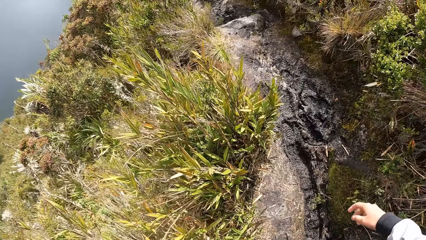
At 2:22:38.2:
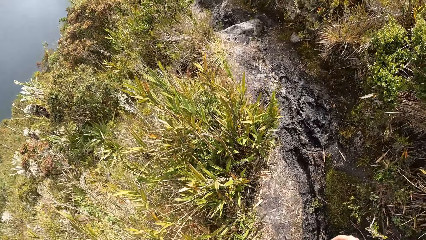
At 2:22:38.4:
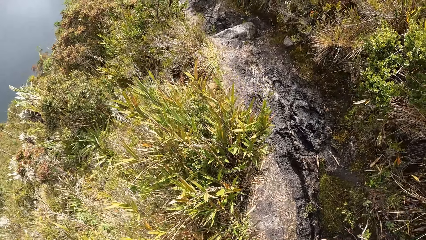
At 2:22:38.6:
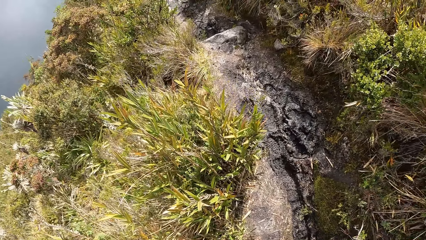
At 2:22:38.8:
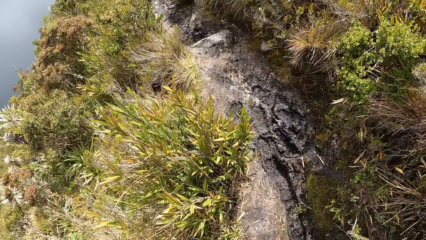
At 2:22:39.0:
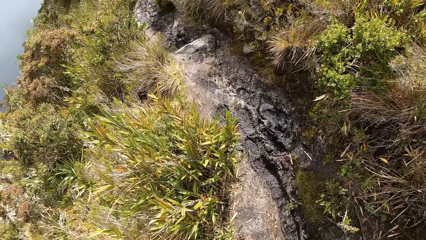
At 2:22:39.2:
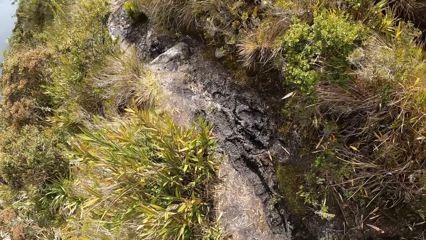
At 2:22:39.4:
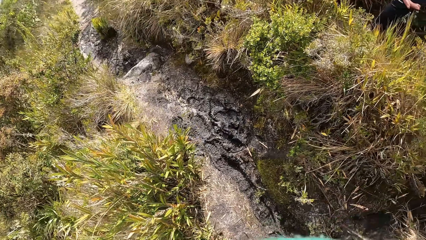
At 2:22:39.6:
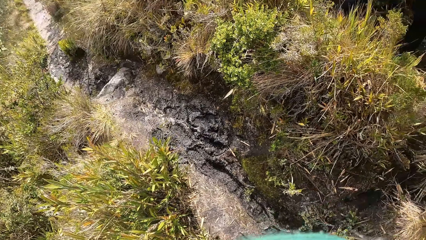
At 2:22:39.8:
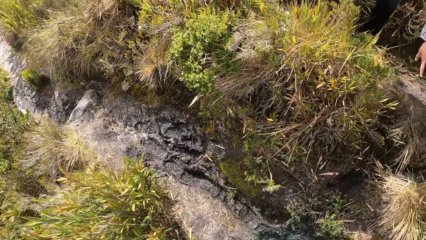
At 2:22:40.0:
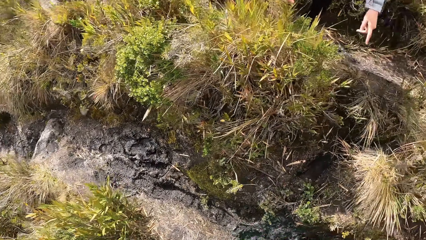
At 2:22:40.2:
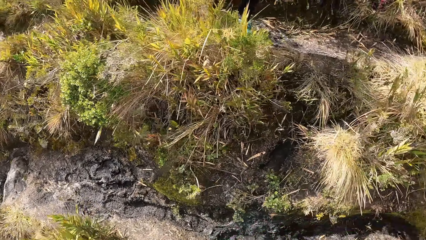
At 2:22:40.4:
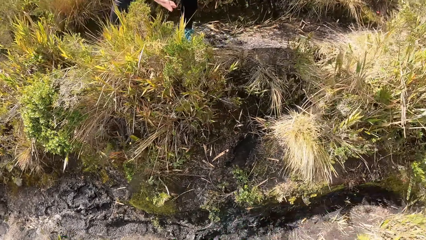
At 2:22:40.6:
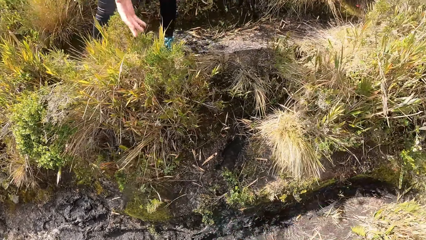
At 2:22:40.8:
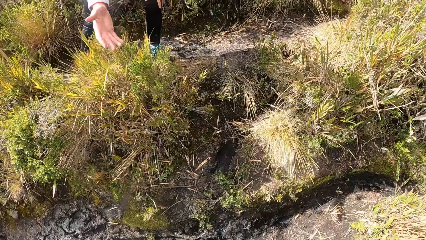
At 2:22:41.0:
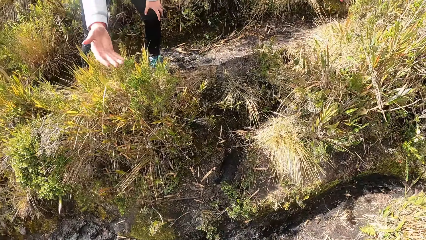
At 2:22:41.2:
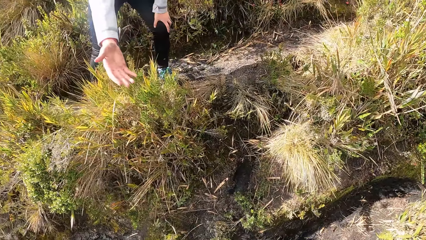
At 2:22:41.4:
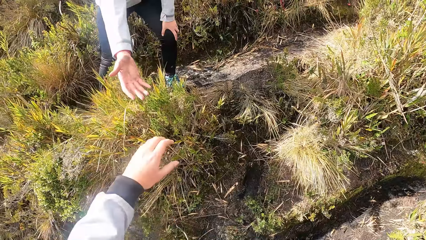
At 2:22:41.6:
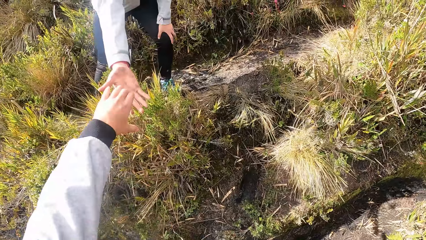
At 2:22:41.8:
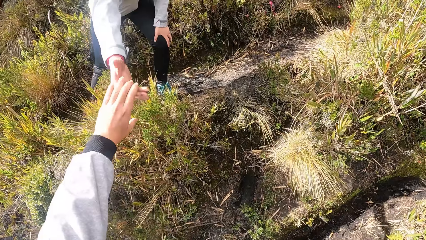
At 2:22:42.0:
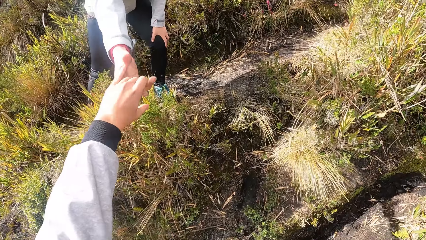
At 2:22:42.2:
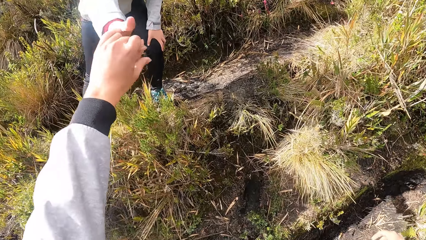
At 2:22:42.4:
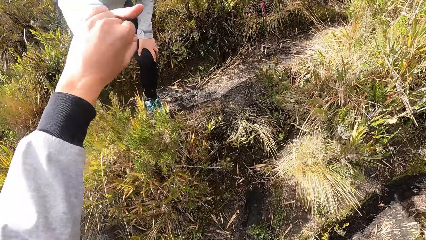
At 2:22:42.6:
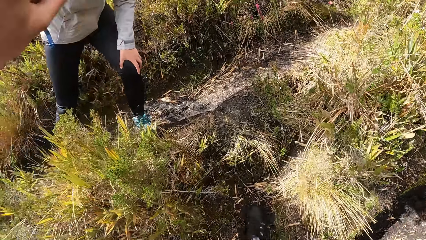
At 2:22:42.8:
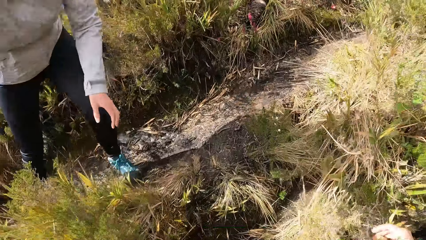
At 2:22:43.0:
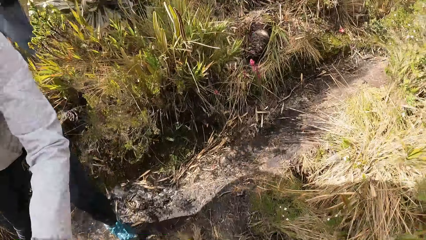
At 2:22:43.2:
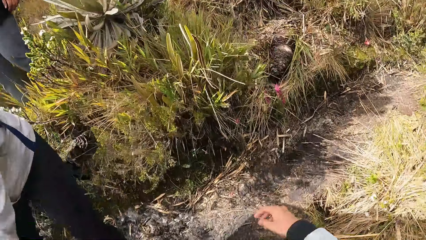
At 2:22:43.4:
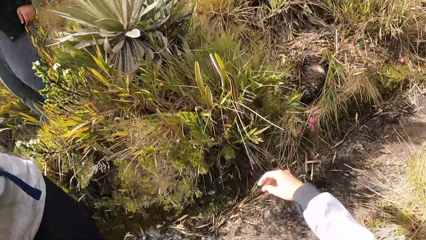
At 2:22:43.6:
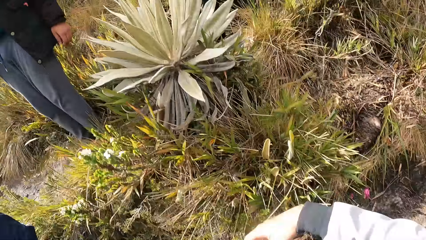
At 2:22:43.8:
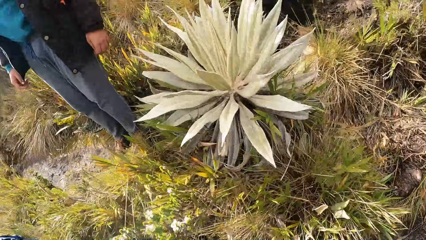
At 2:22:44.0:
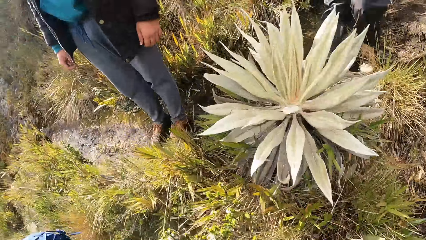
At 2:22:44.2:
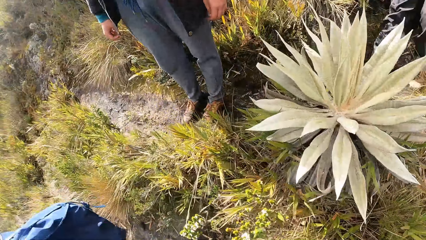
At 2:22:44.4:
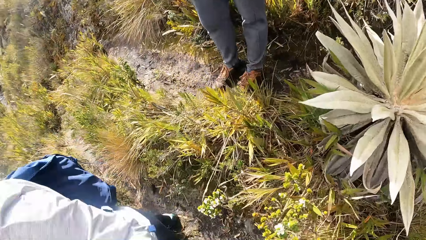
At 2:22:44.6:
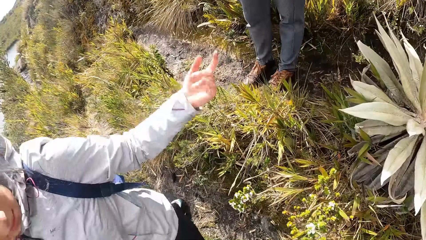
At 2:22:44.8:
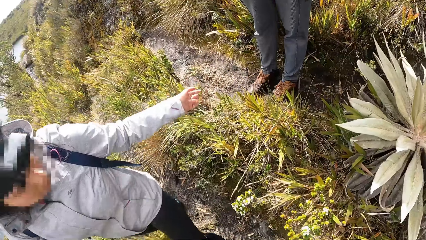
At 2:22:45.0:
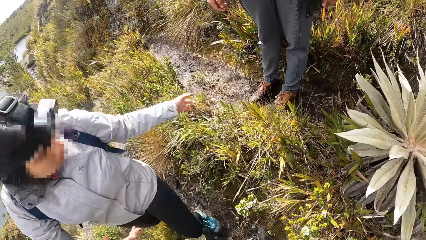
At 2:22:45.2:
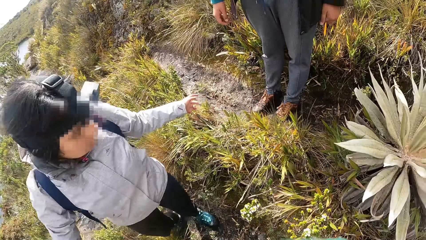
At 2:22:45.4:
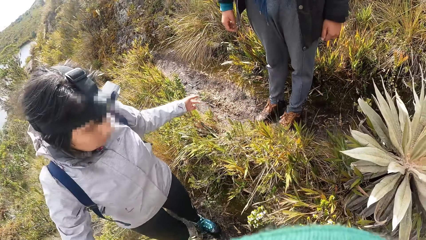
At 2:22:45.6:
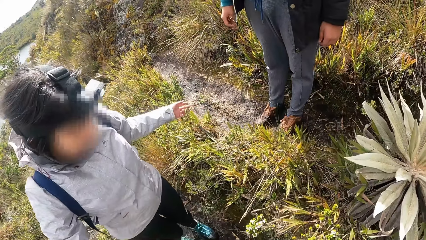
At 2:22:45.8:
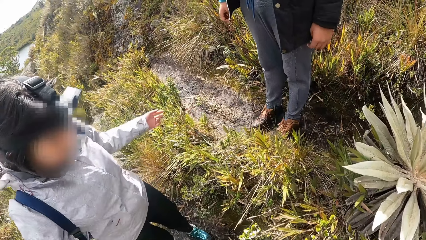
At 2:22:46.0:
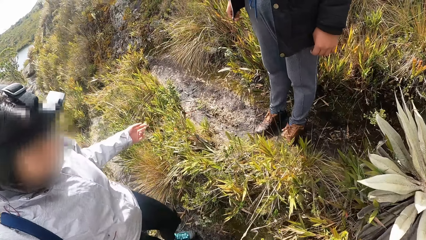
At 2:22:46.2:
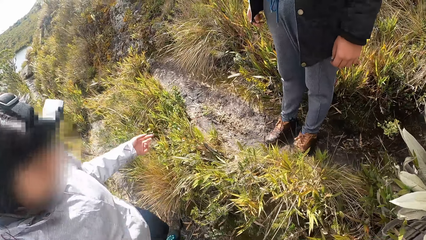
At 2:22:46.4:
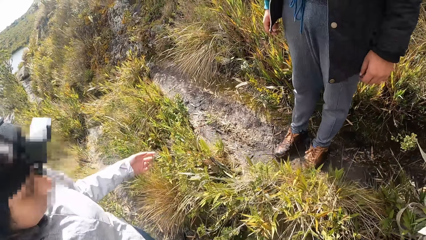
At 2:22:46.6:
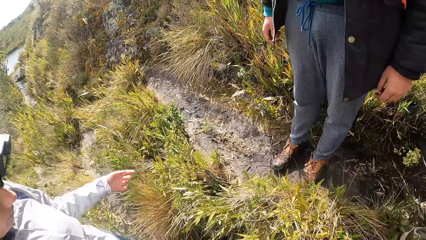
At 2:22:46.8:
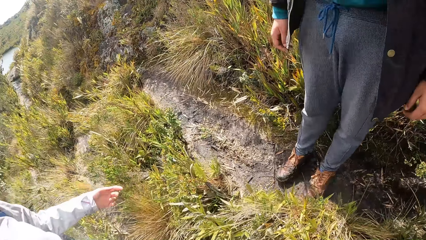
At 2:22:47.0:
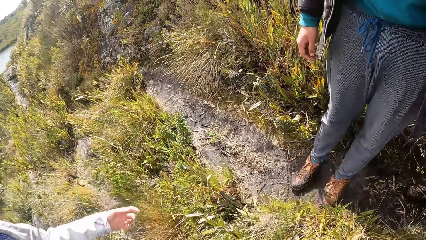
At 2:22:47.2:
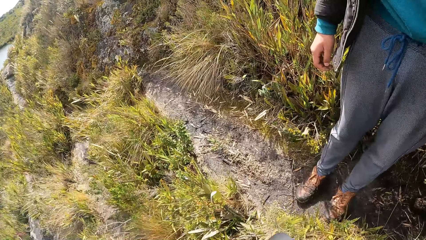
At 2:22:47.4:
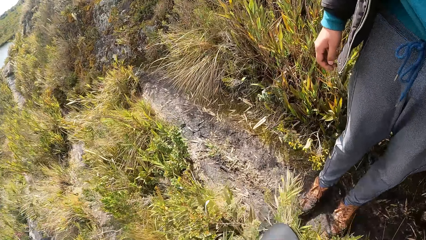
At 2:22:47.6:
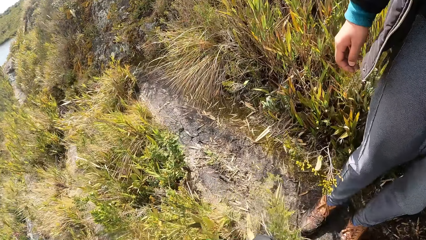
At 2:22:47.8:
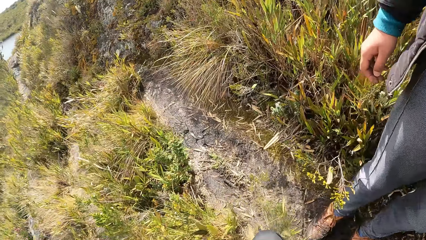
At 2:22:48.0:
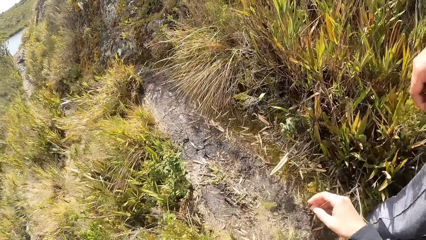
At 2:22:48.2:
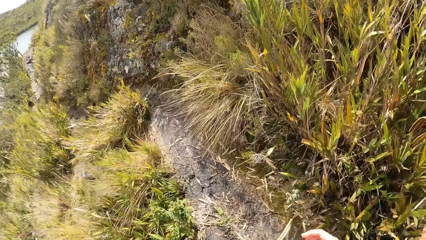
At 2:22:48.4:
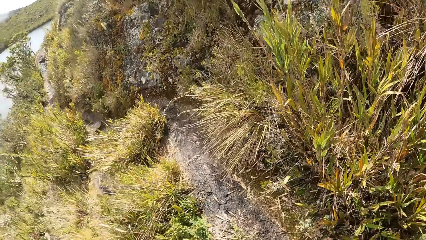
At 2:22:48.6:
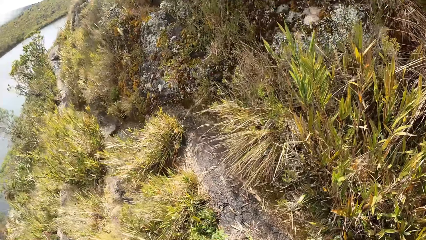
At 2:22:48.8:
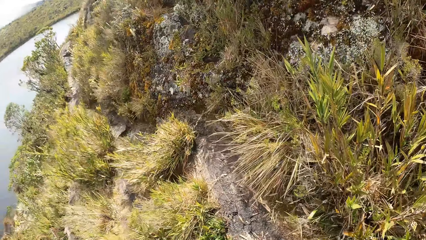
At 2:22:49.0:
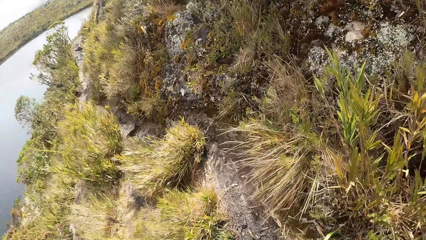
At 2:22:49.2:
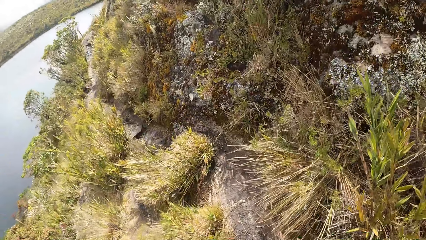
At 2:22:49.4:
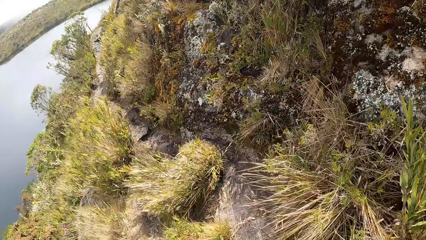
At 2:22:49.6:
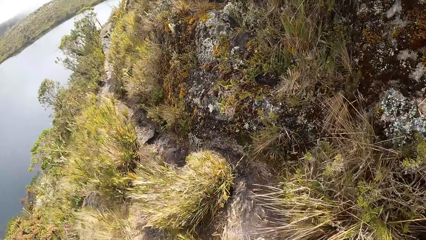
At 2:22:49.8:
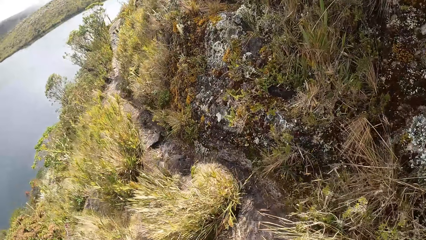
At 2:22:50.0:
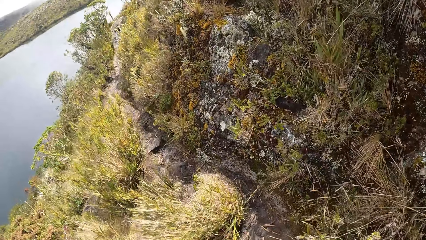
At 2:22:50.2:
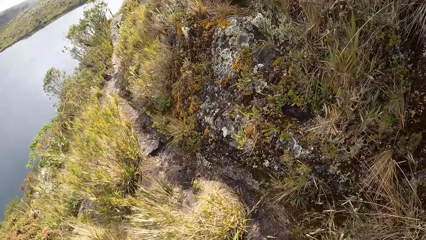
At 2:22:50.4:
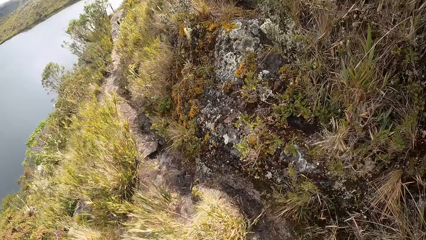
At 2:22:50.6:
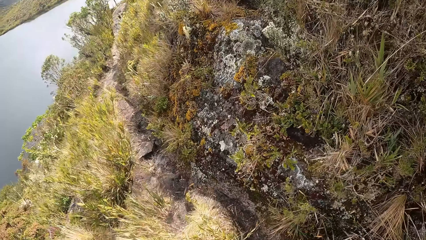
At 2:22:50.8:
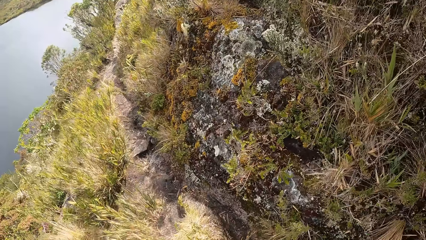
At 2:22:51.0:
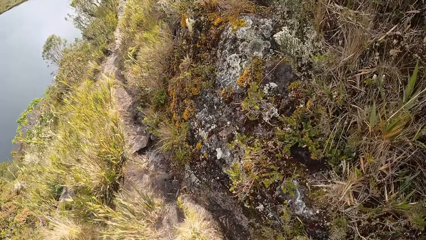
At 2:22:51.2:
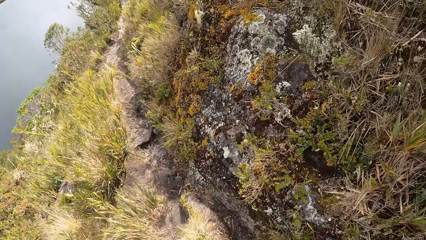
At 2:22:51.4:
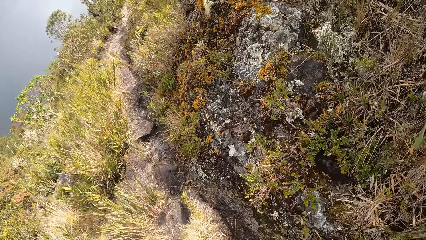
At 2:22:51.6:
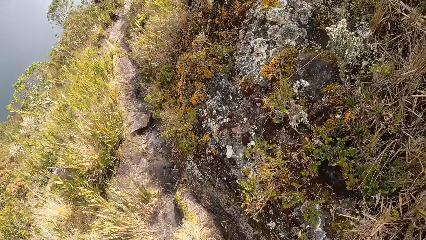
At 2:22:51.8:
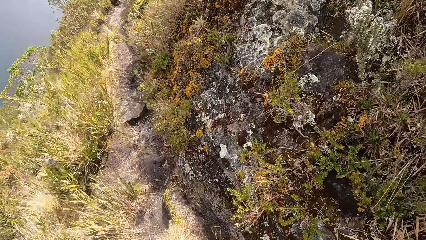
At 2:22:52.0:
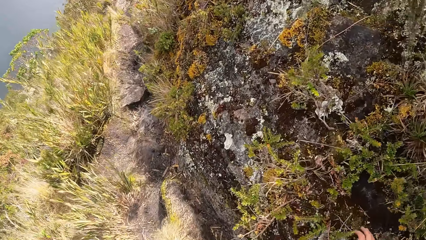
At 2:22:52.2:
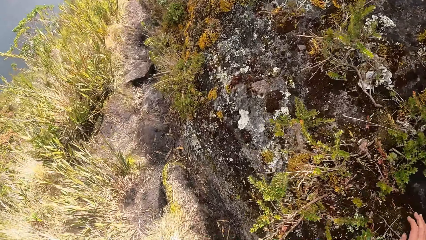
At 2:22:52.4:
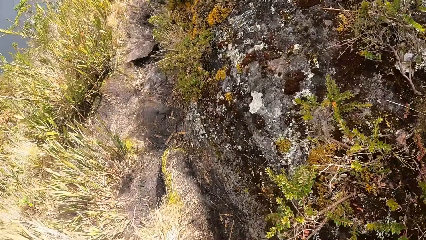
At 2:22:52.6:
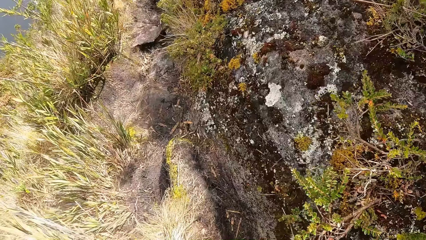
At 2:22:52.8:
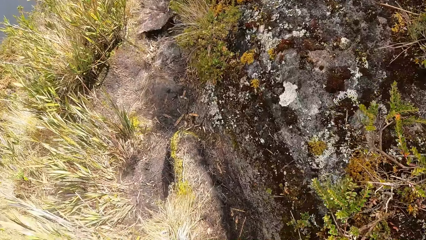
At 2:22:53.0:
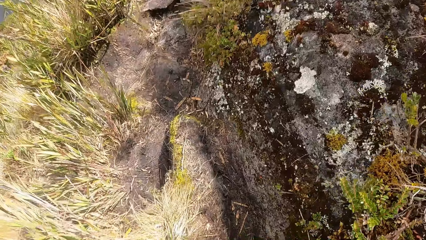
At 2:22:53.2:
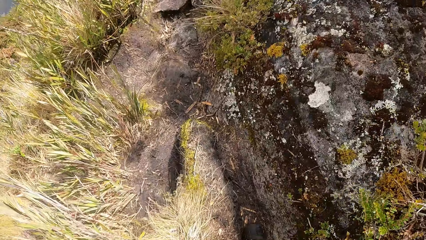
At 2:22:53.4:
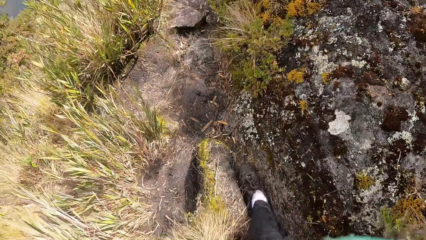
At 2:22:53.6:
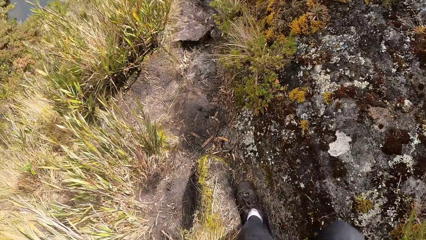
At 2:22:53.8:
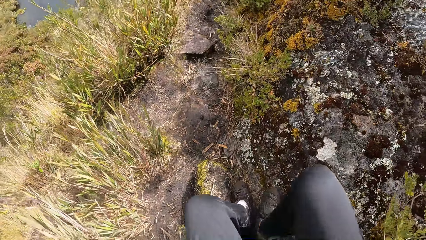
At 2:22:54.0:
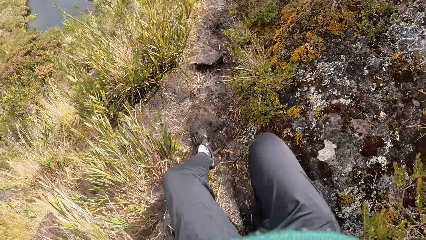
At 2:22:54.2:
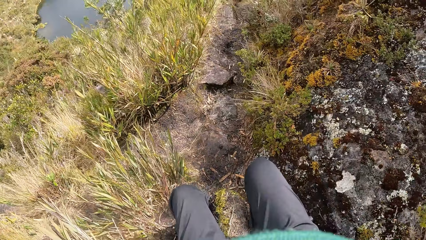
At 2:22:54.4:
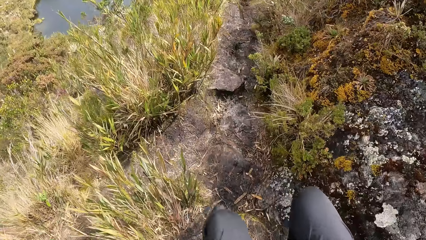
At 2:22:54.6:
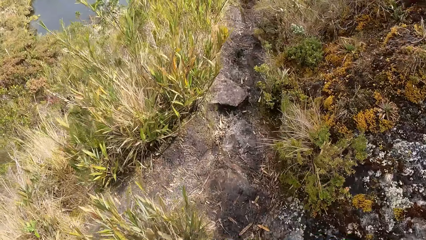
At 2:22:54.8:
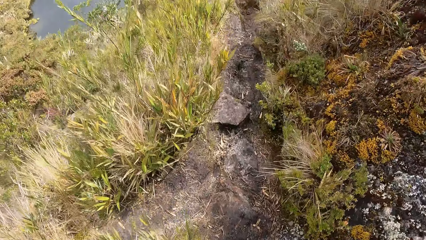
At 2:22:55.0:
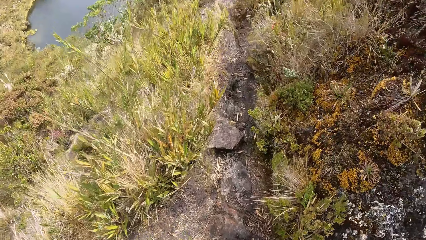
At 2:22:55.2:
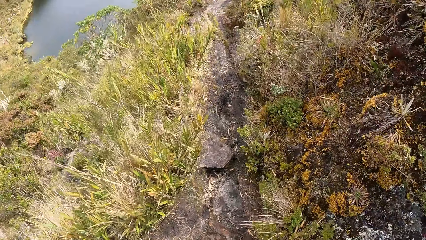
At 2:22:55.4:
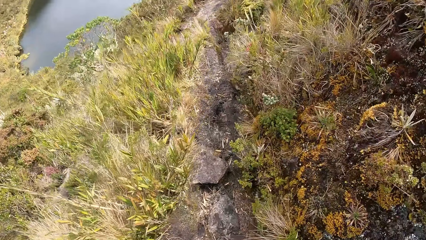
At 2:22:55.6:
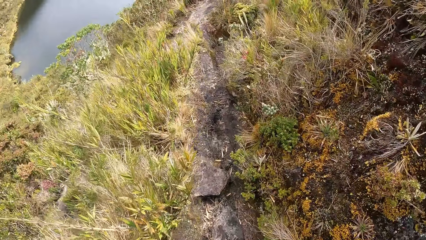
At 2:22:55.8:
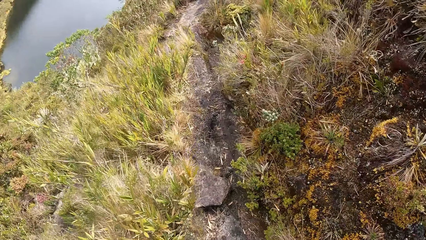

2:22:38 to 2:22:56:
The woman stretches her right hand towards the camera wearer. The woman interacts with the camera wearer. The camera wearer holds the right hand of the woman with her left hand. The woman pulls the camera wearer up by her left hand with her right hand. The woman interacts with a man. The camera wearer walks forward in the field. She walks down.
